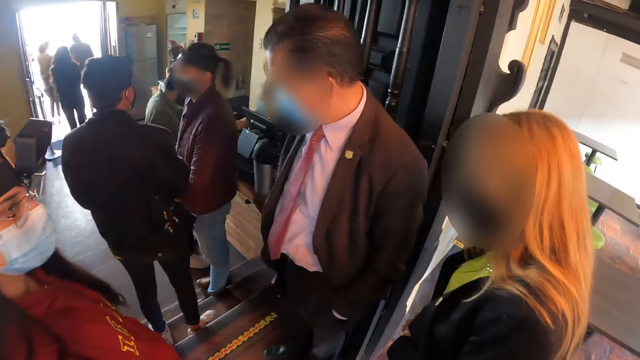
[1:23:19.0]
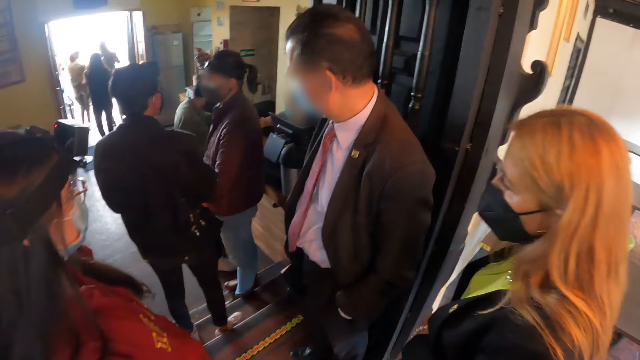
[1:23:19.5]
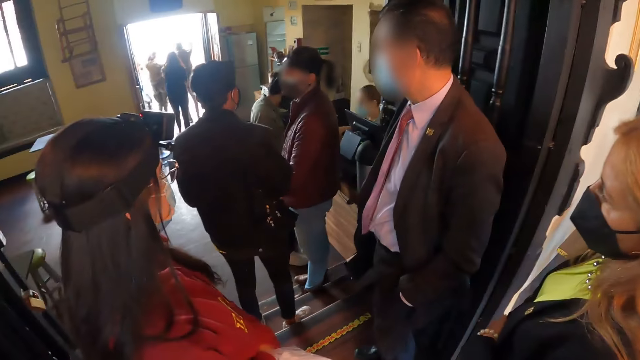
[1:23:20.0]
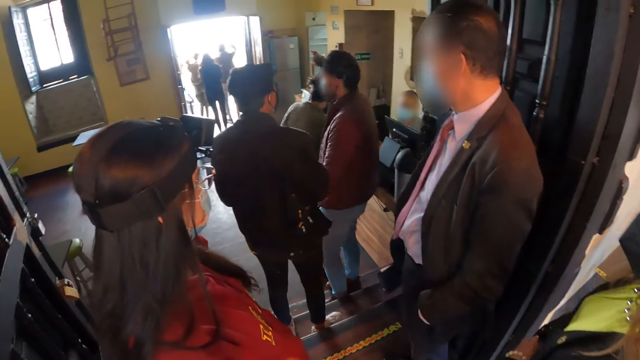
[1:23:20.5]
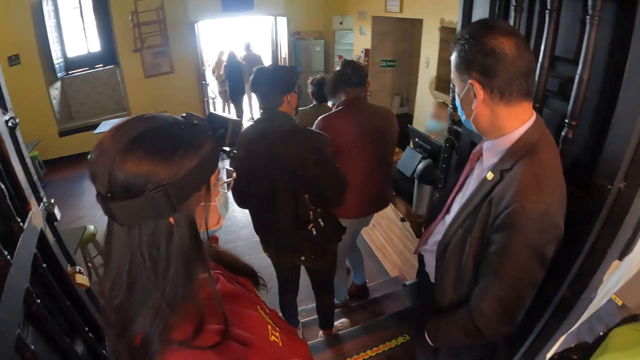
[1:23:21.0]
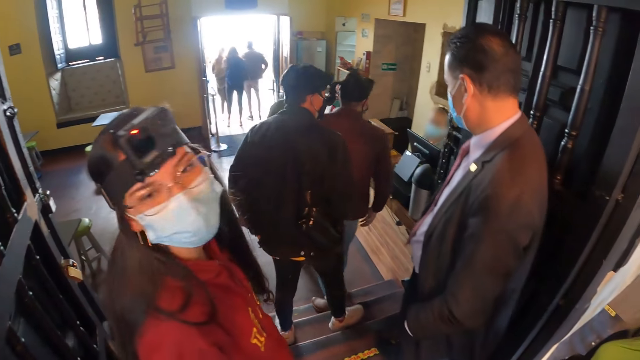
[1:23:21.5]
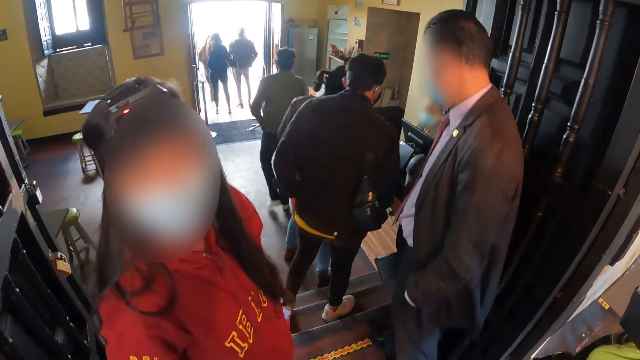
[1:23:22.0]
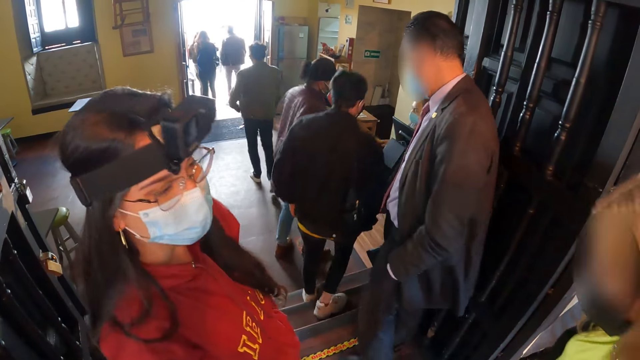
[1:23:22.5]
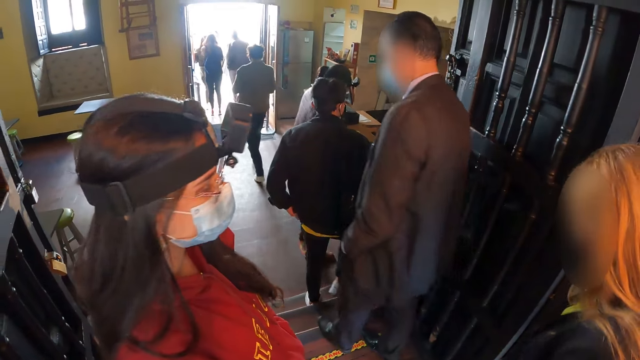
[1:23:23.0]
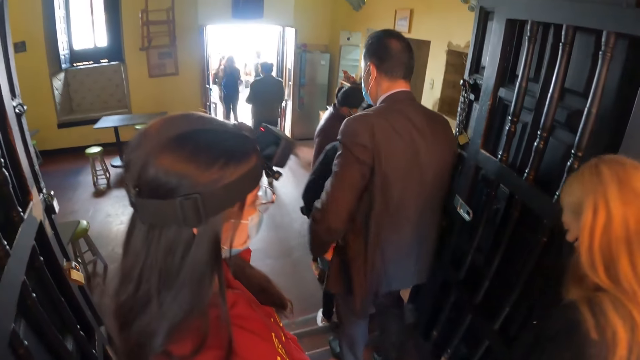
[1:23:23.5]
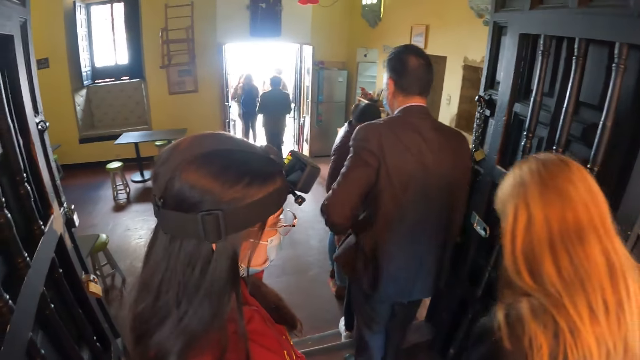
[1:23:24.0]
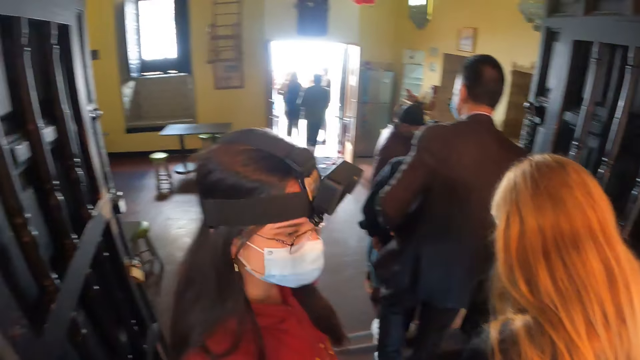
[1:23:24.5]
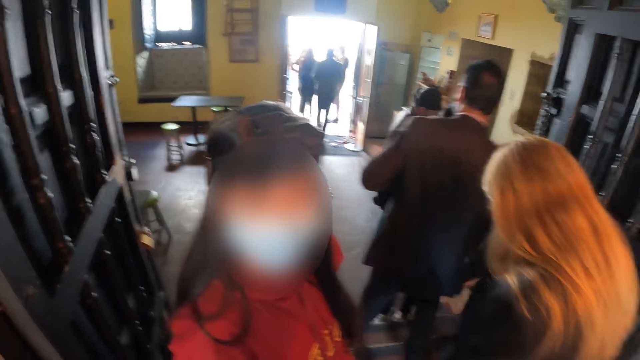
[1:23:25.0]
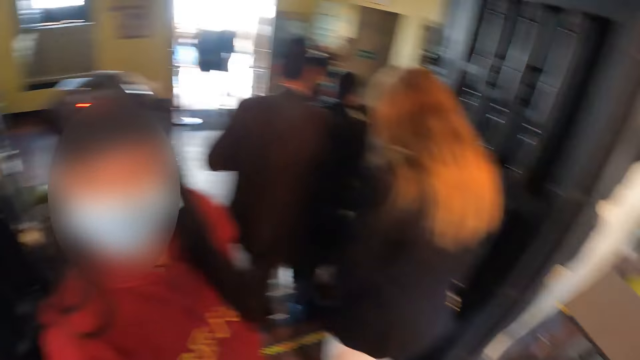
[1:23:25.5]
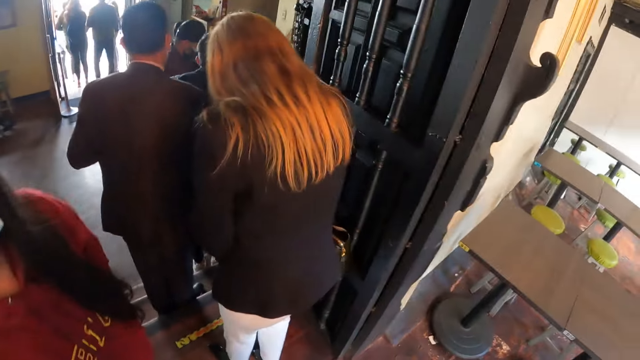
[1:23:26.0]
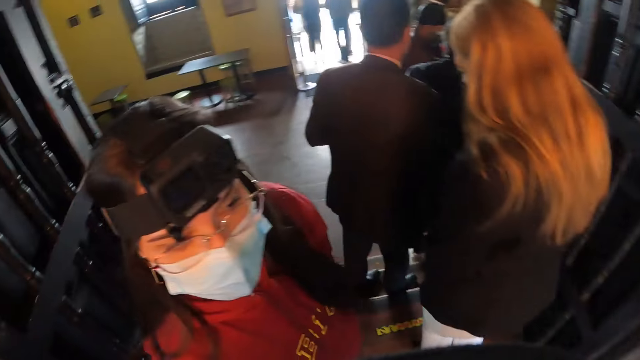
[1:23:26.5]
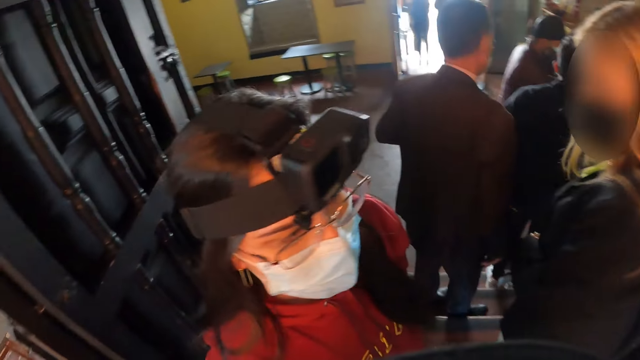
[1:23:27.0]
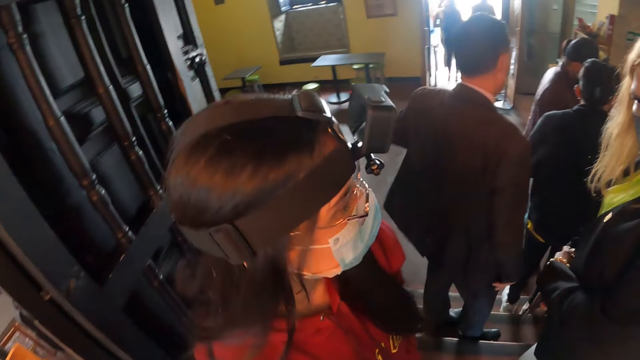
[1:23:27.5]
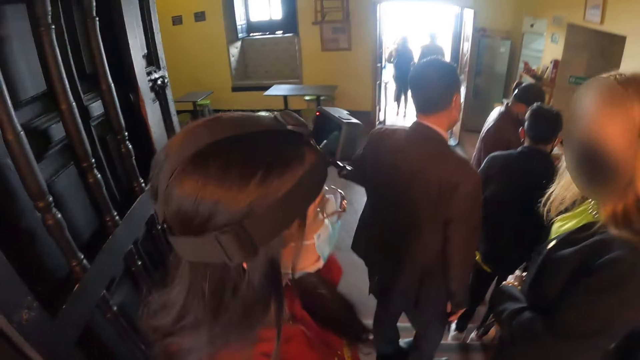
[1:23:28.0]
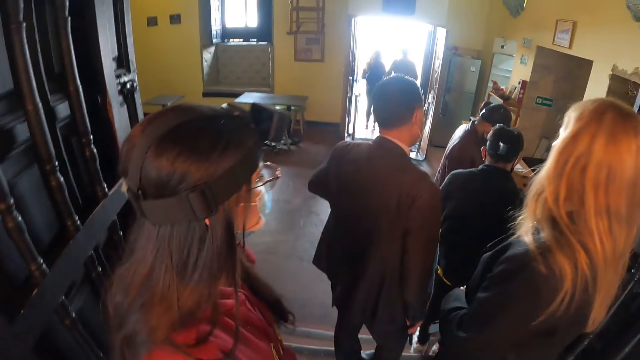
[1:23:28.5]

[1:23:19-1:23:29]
The camera wearer looks around the house. A woman looks at the camera wearer. Another woman walks around the house. A man walks around the house. The first woman looks at the camera wearer. The camera wearer looks around the house.

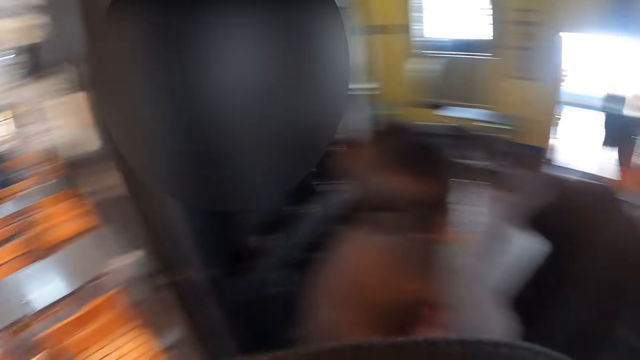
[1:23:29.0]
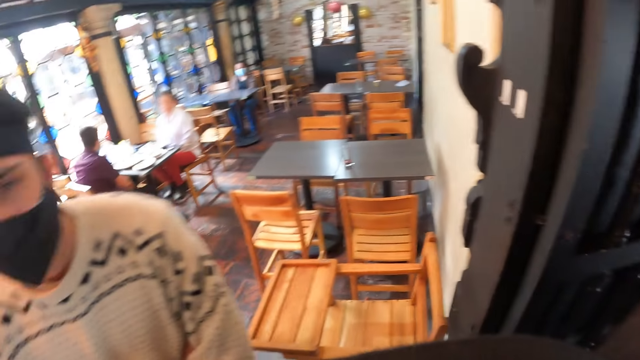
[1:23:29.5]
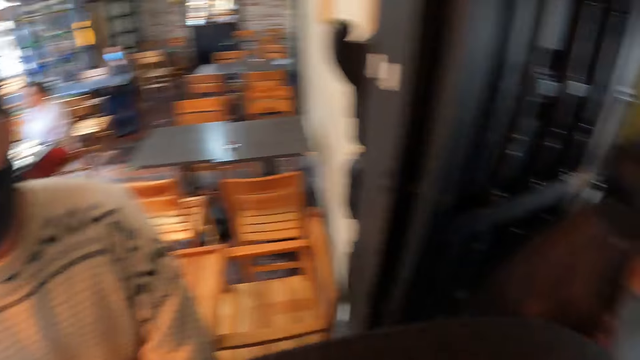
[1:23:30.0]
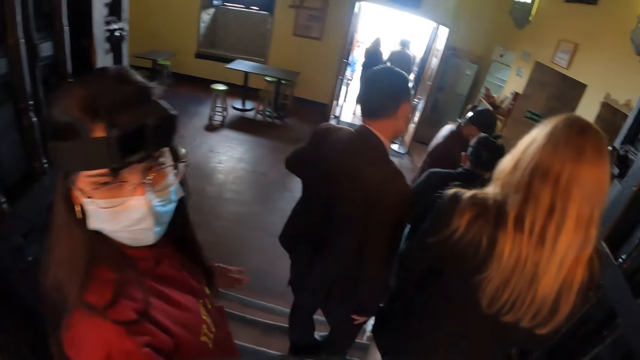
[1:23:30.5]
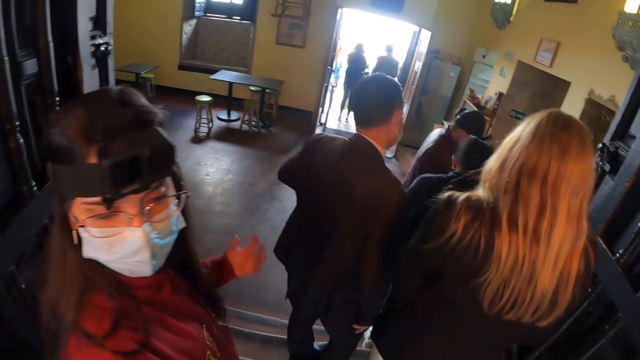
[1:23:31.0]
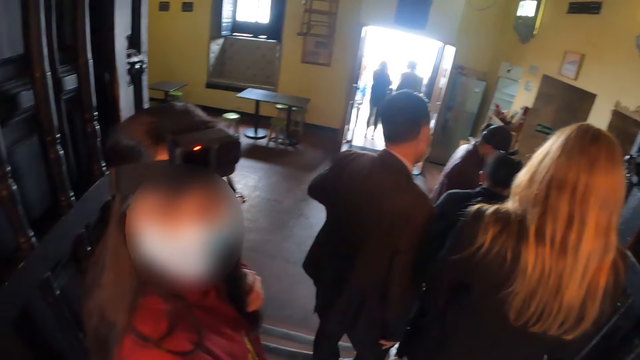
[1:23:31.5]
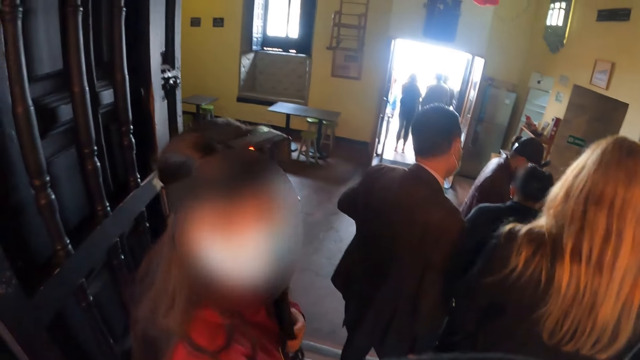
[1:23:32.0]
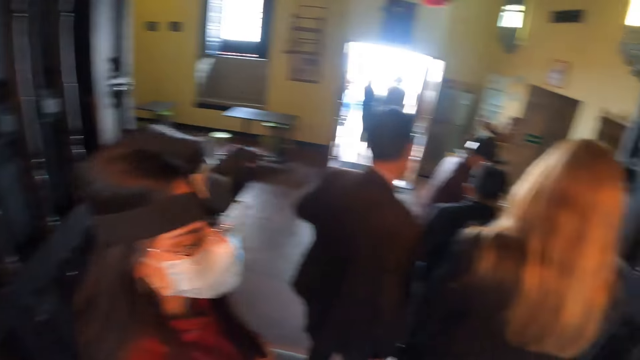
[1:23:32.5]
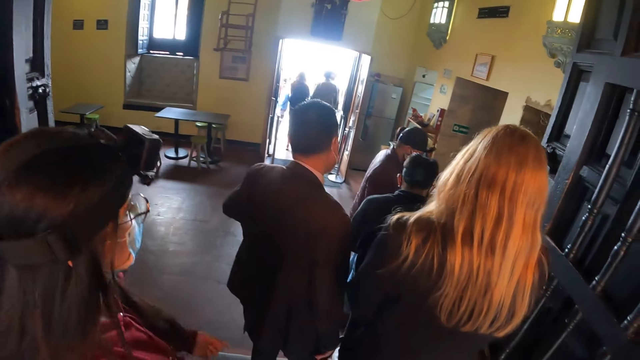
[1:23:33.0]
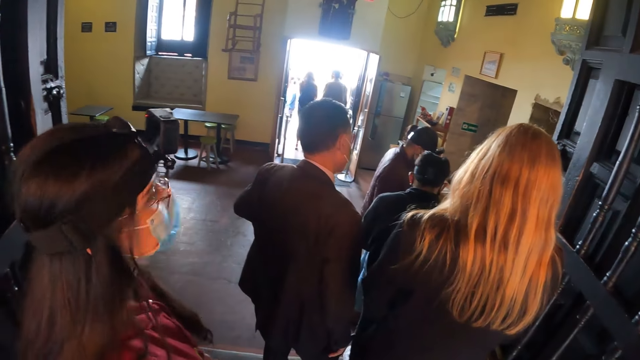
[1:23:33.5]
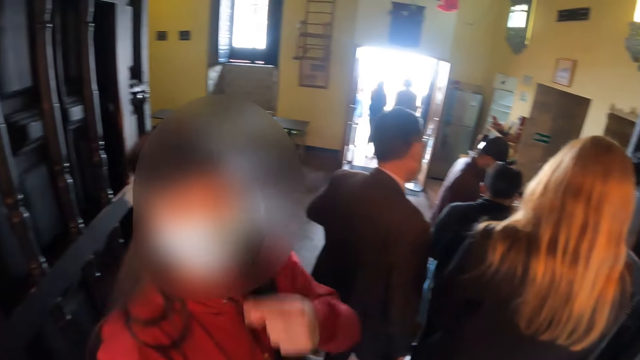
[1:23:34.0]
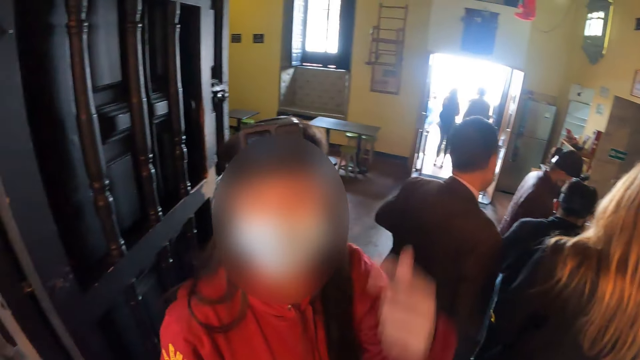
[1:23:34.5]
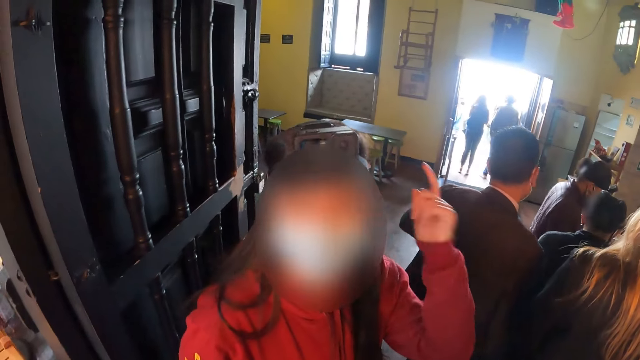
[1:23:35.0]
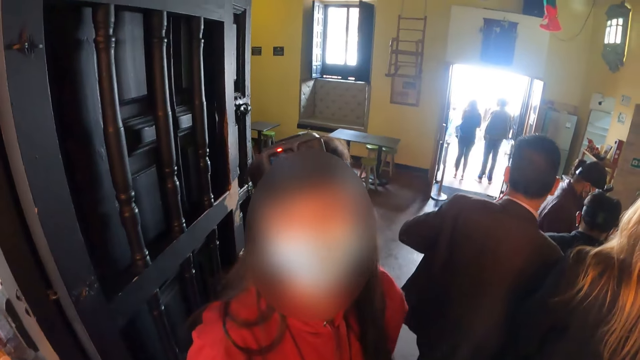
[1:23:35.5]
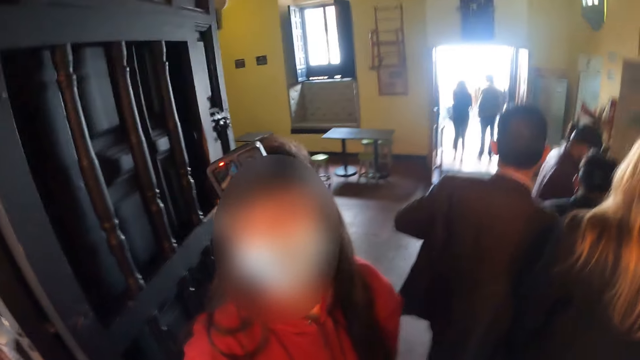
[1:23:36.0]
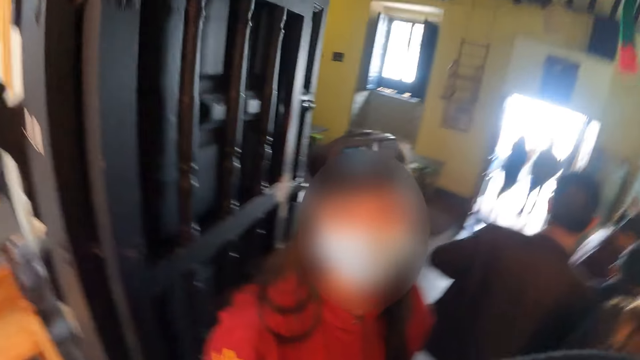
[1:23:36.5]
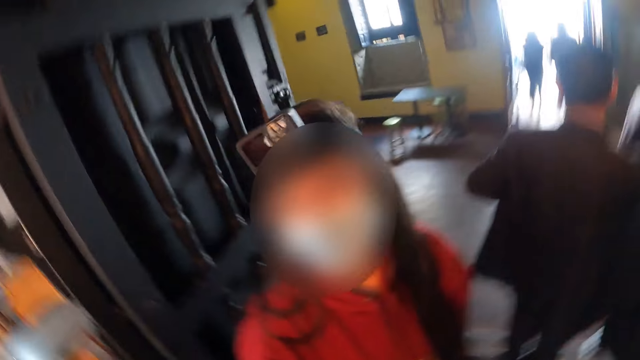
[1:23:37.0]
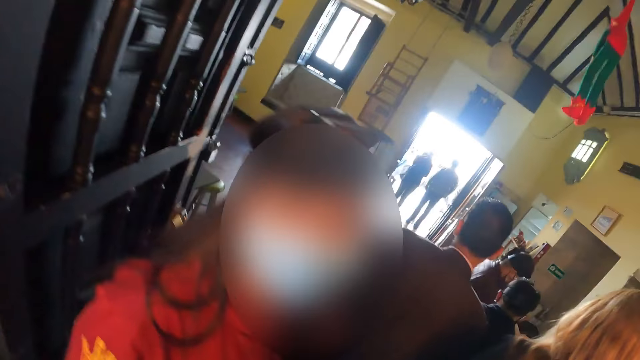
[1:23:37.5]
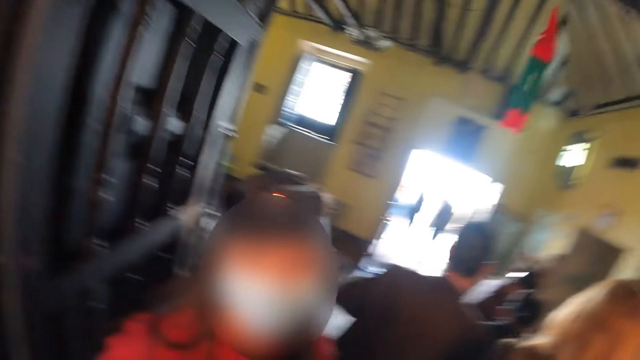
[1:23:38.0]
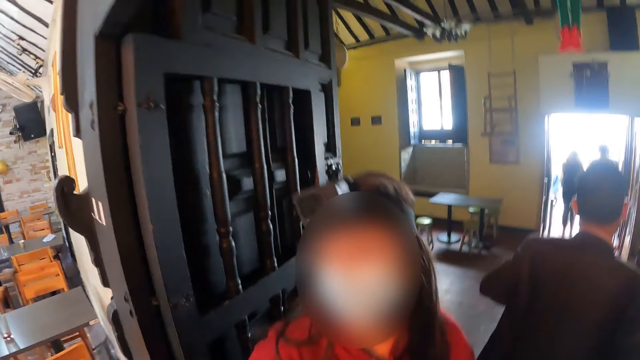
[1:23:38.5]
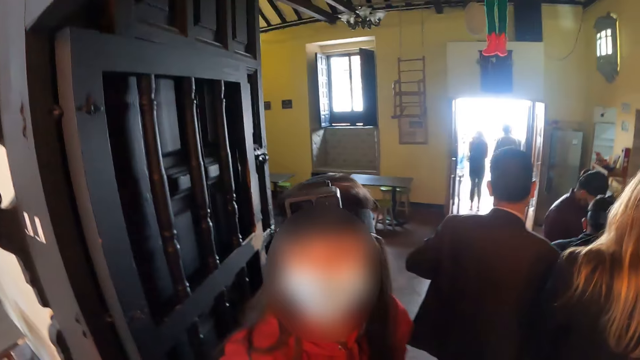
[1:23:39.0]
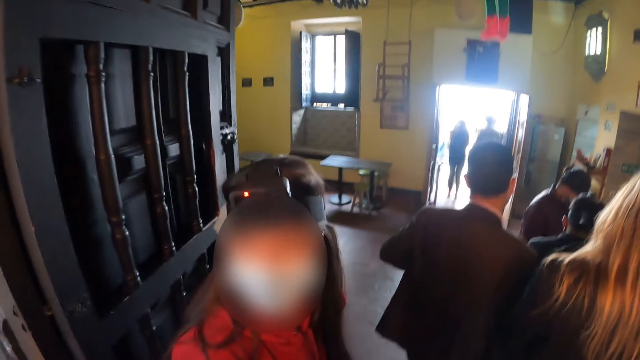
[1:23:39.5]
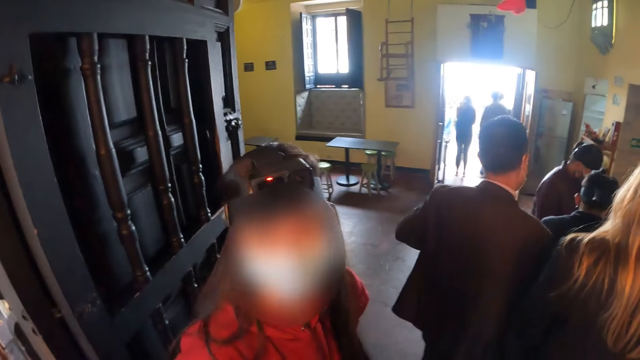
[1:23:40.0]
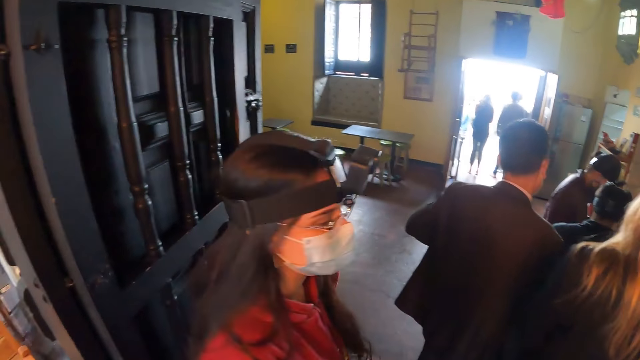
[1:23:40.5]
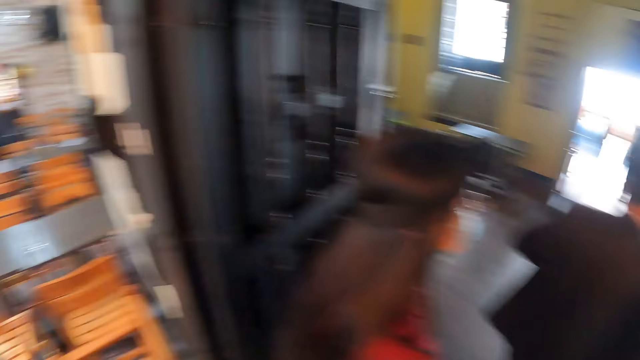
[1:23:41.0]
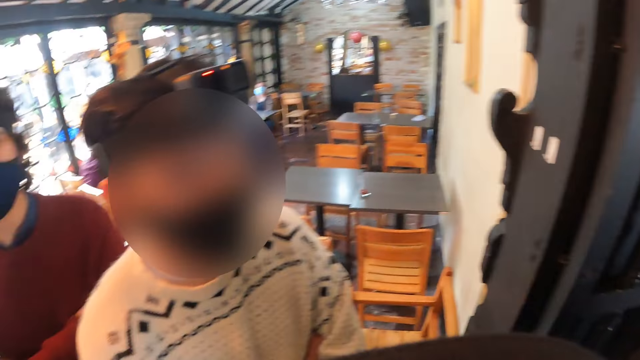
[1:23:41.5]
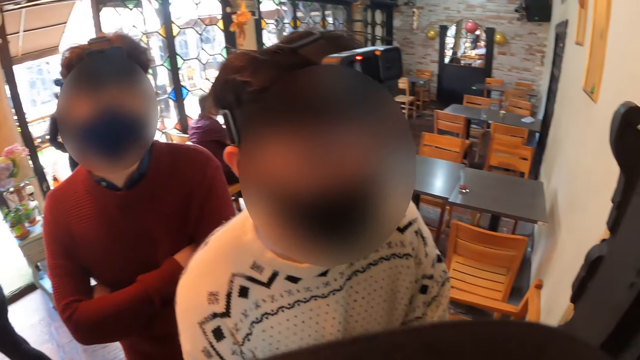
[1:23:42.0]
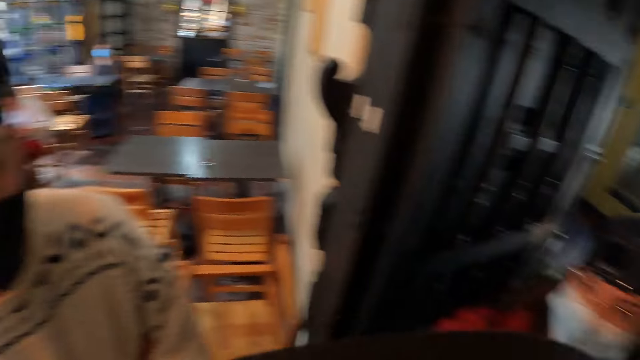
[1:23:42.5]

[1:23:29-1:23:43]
A woman adjusts her hair. The woman converses. The woman looks at the camera wearer and does a hand gesture. The camera wearer looks around the house. They look around.
